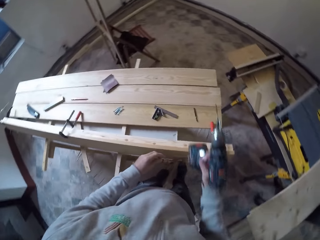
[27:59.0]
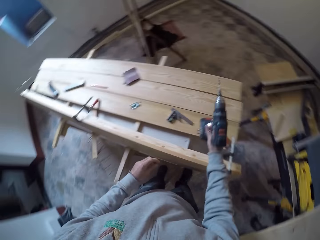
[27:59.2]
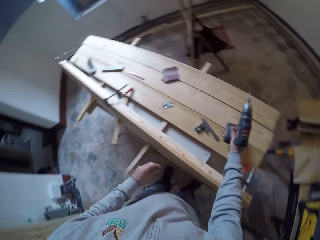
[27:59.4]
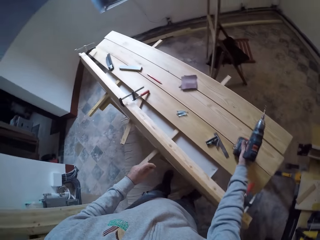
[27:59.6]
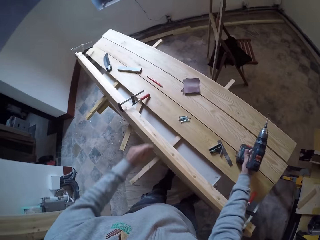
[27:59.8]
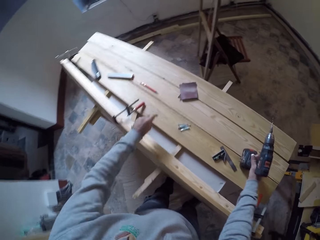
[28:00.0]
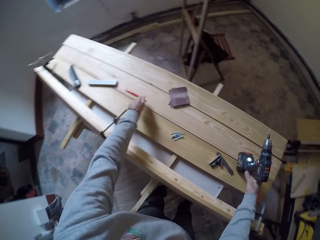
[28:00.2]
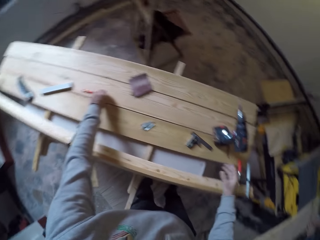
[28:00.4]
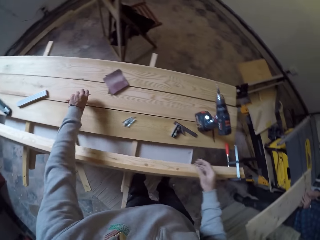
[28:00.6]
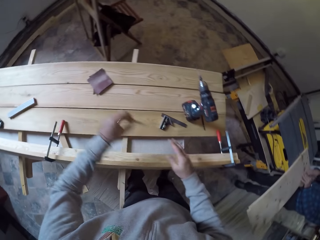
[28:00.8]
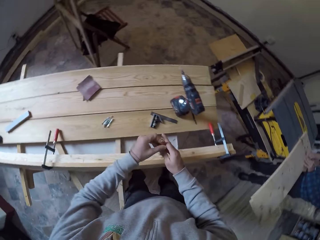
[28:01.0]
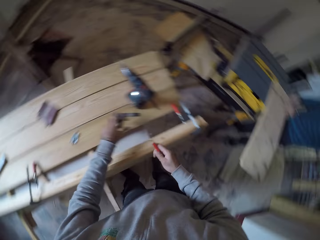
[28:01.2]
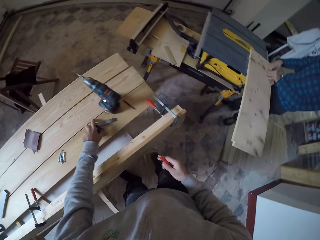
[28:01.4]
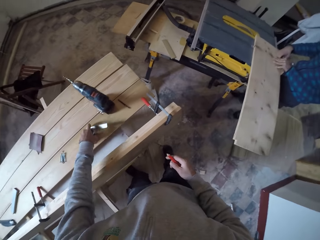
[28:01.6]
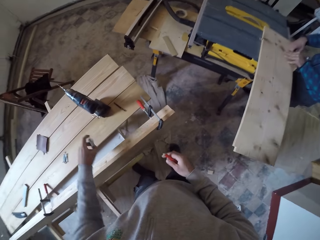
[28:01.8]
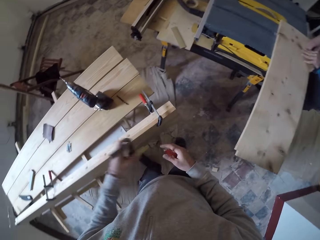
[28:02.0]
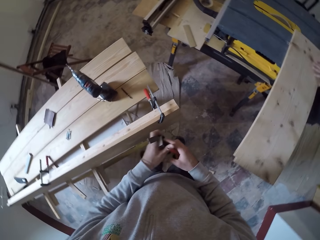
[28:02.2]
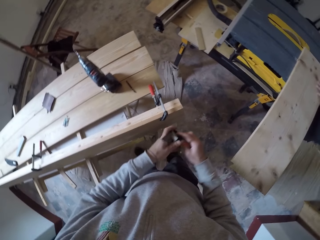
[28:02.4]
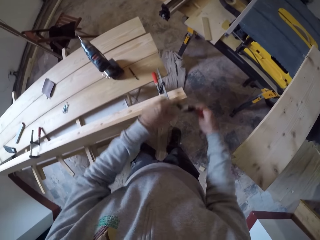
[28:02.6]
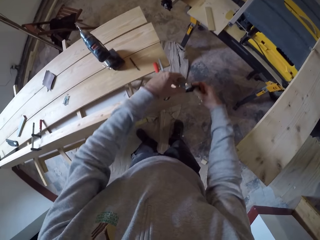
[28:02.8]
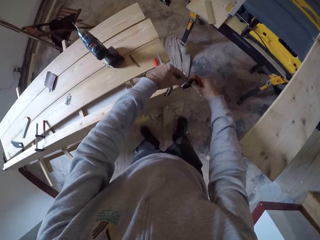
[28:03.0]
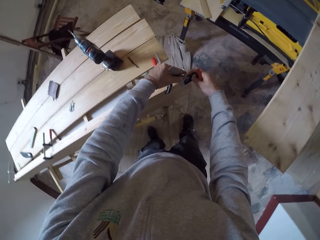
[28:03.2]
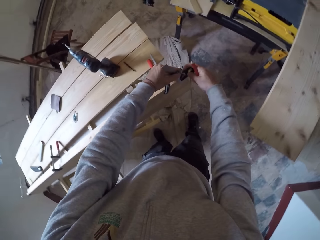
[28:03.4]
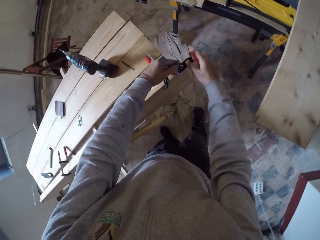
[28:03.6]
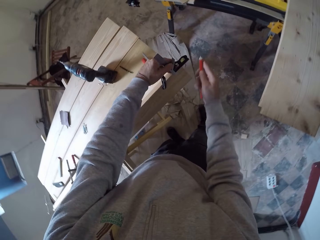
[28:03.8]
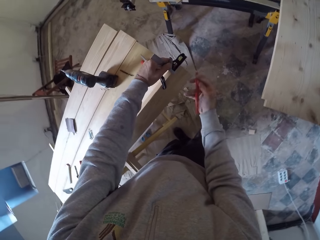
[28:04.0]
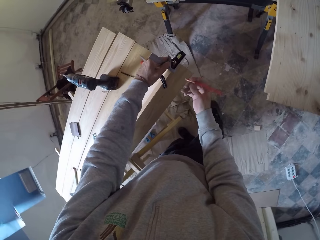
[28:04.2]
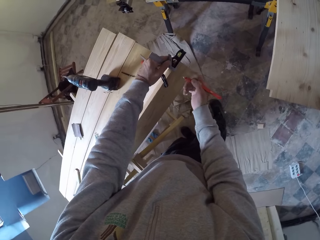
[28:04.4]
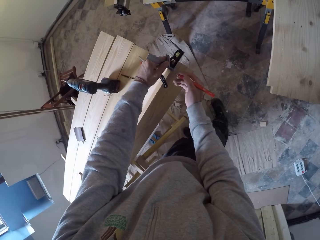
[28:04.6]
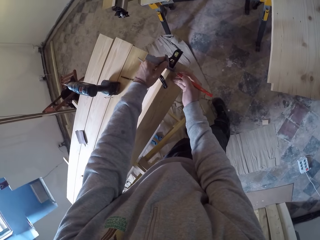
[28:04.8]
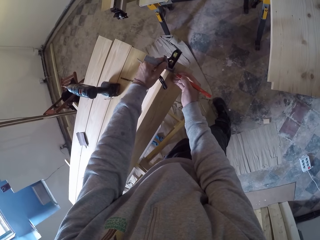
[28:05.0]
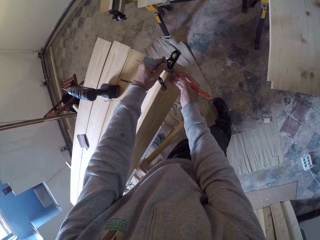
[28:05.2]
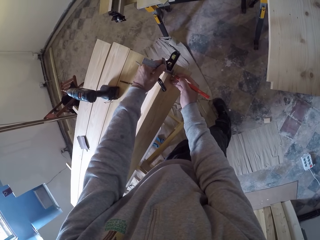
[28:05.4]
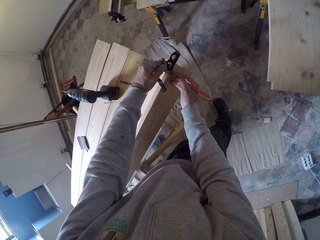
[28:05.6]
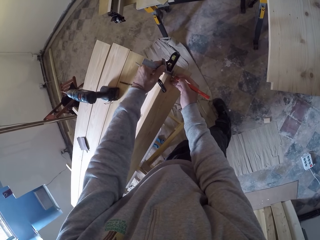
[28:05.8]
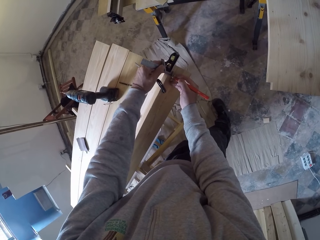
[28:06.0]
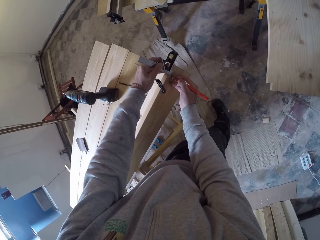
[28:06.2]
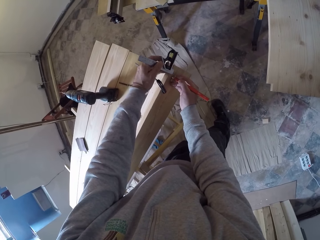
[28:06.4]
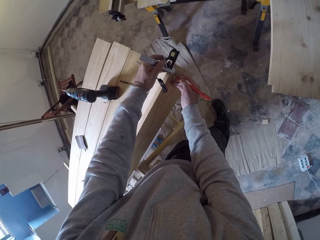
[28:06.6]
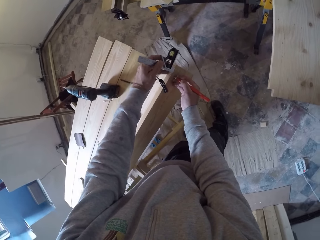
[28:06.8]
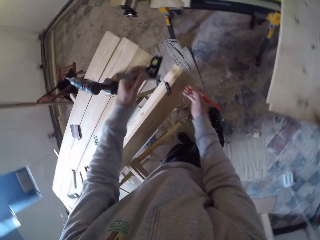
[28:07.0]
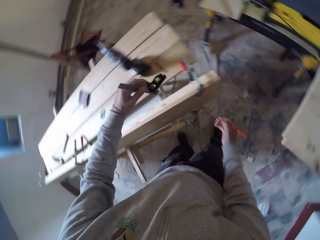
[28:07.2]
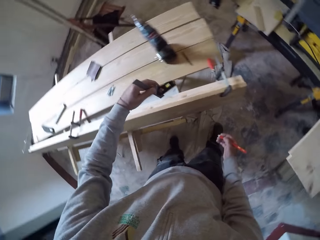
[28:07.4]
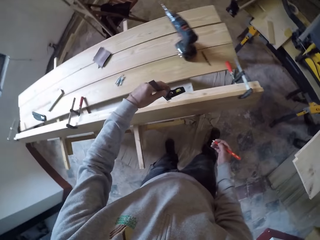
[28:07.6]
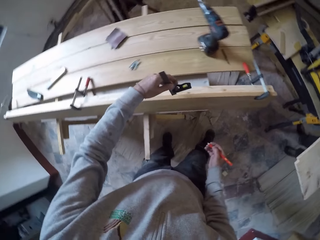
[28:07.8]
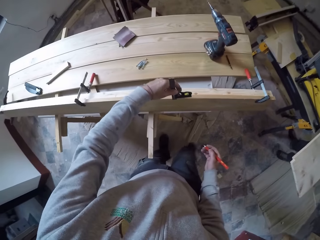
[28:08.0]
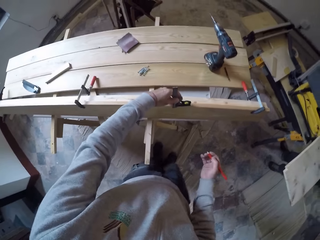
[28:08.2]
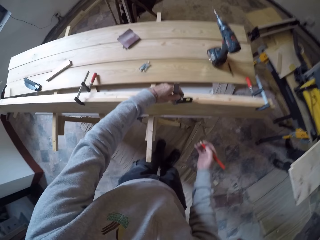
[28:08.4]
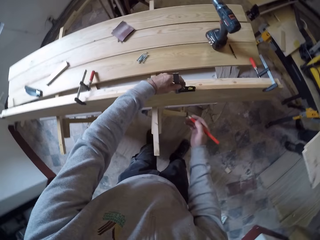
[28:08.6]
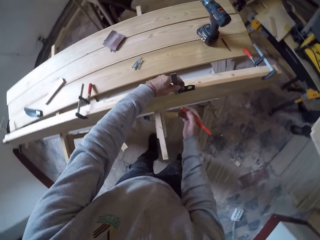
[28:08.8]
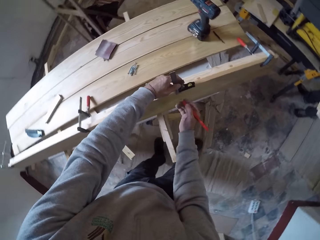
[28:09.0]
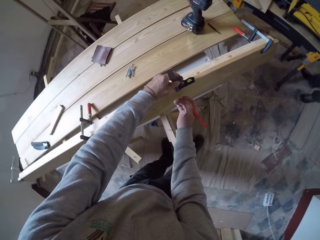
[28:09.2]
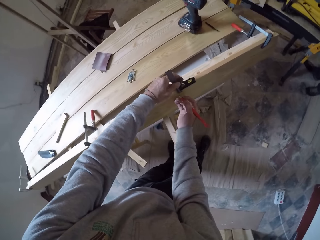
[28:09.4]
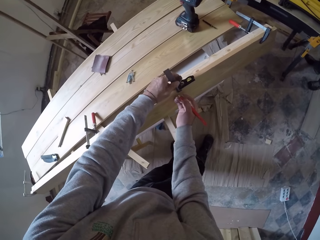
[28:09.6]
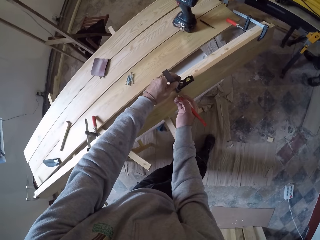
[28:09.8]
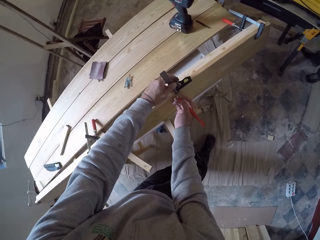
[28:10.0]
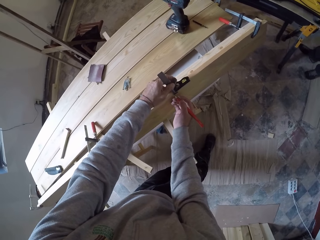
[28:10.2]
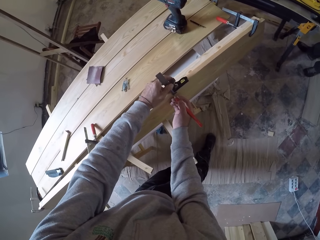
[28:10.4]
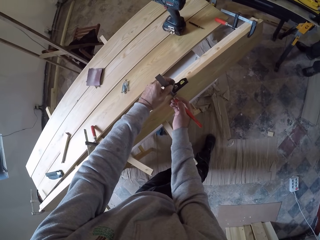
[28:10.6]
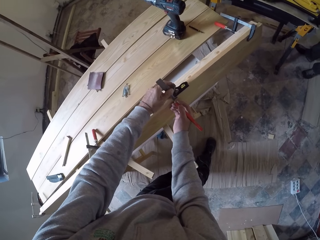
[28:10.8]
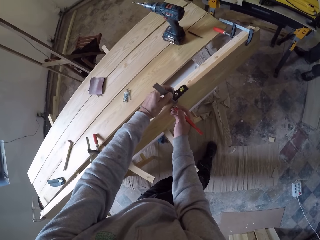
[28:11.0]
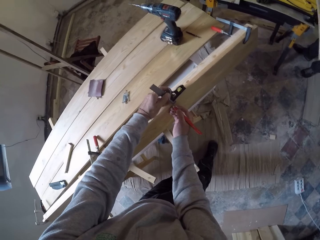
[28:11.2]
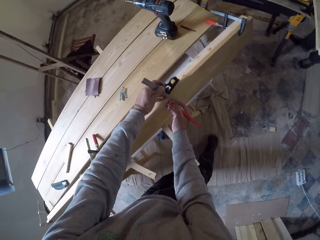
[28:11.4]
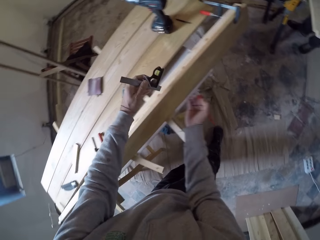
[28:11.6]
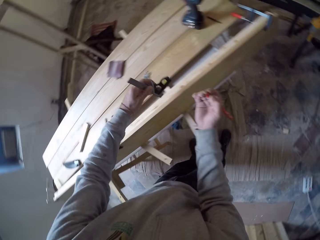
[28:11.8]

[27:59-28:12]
The camera wearer puts the drill on the wood. They pick up the pencil on the wood. They pass the pencil to the other hand. They pick up a try square on the wood. They measure the wood with the try square. They mark on the wood with the pencil. They measure the wood with the try square. They mark on the wood with the pencil.

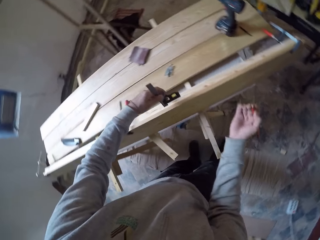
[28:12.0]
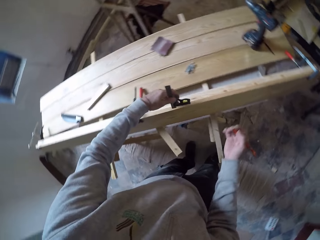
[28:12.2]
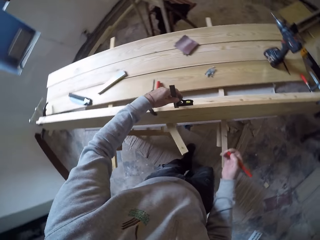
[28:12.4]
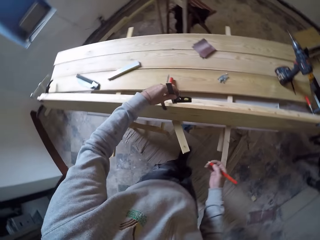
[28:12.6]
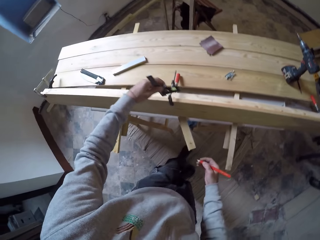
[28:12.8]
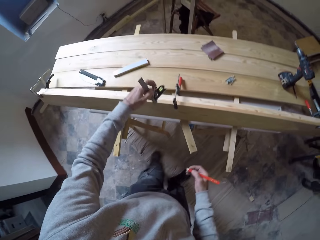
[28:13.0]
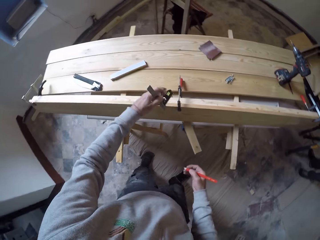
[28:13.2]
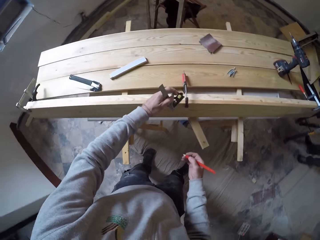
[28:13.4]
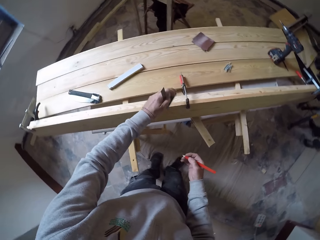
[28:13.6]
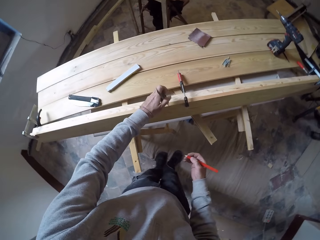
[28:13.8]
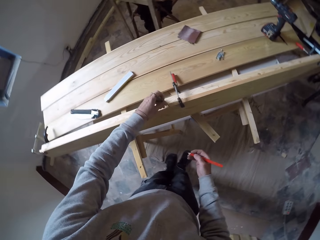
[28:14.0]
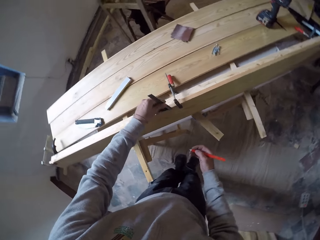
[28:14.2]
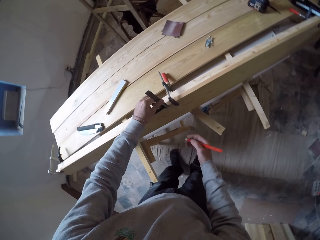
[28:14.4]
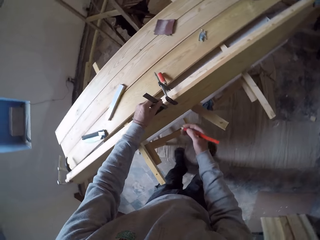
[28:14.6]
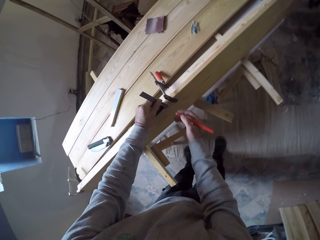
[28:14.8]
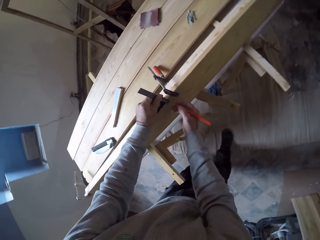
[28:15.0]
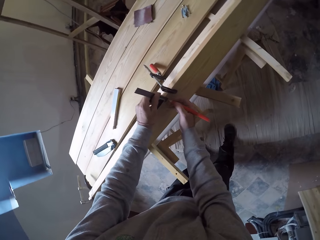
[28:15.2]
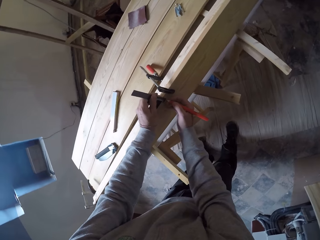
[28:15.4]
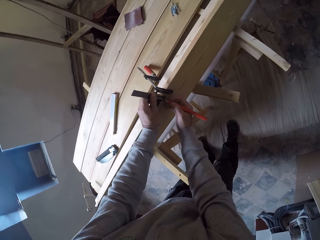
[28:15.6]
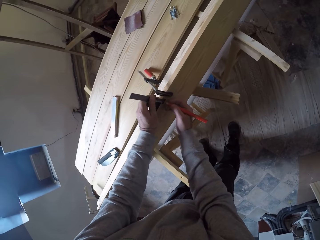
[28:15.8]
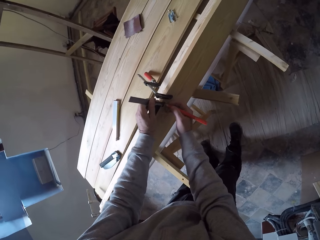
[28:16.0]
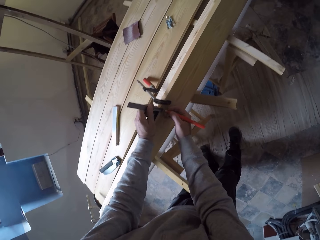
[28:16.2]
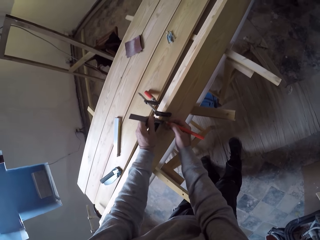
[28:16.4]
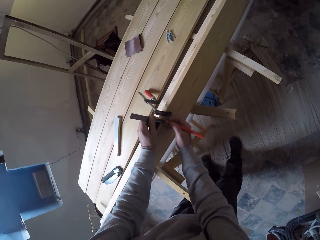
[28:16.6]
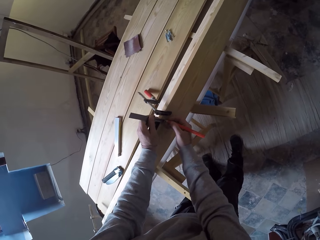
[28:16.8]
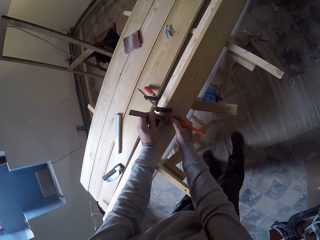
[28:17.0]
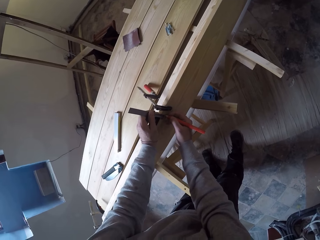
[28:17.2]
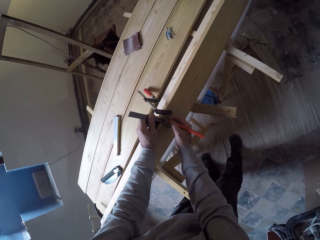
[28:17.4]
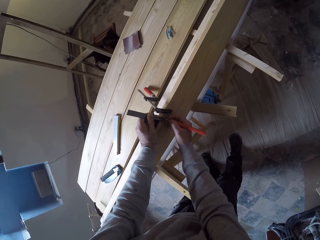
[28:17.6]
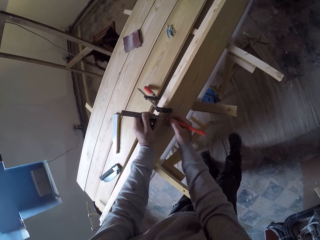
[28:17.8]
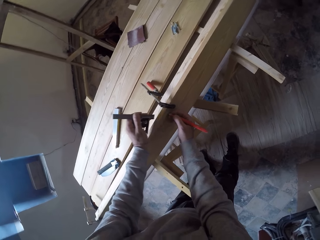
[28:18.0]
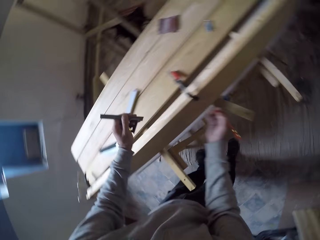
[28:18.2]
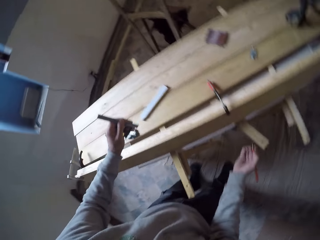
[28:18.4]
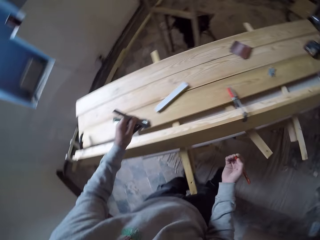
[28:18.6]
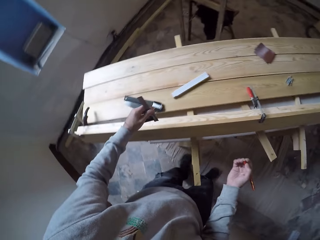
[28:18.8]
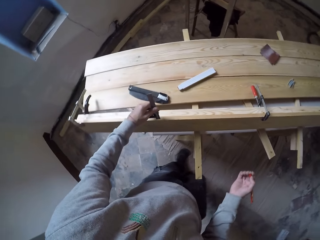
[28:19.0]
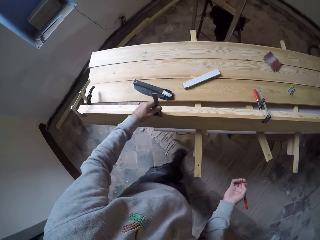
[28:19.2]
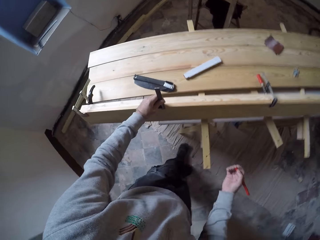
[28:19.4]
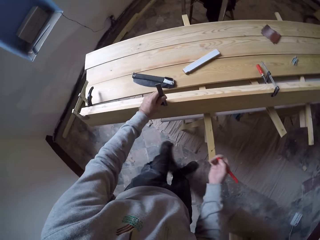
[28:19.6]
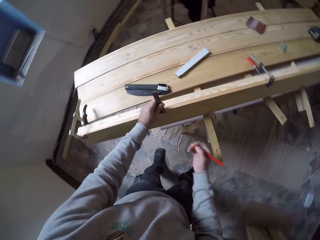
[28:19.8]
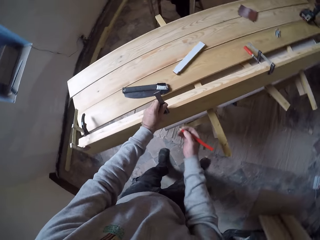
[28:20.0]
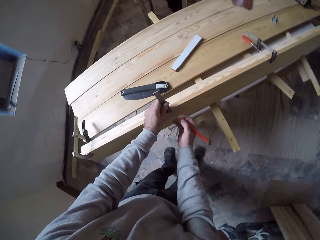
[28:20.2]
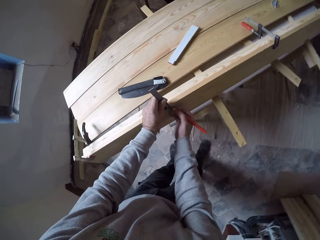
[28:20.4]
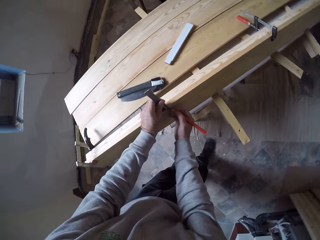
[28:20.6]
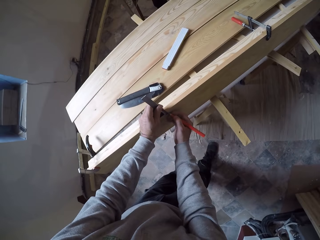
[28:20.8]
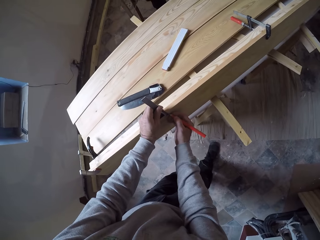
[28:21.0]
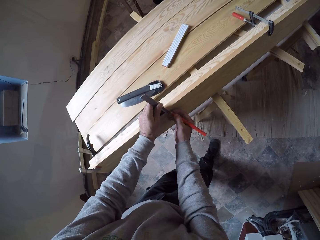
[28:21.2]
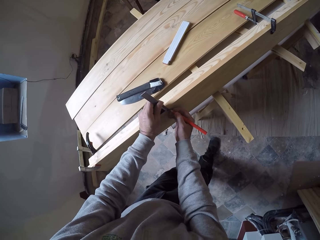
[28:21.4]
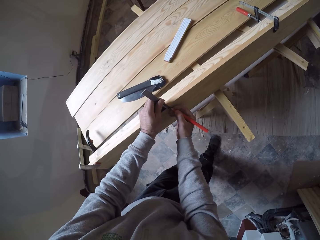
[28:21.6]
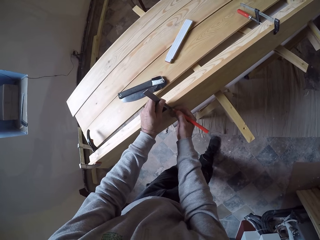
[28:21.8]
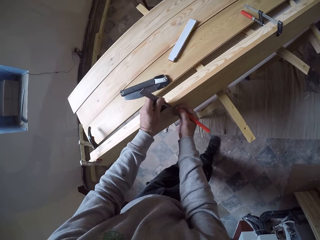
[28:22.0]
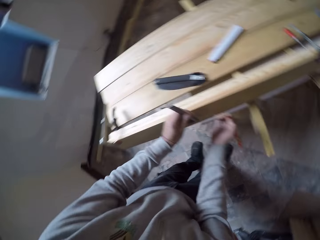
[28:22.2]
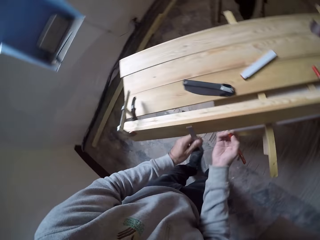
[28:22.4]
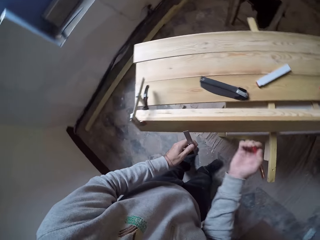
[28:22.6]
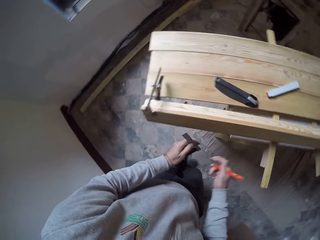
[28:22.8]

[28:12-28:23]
The camera wearer measures the wood with a try square. They mark on the wood with a pencil. They measure the wood with the try square. They mark on the wood with the pencil.
